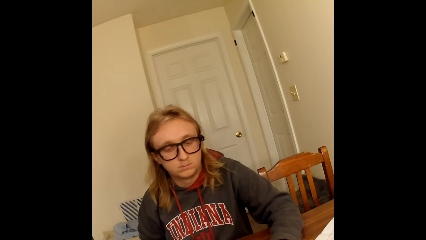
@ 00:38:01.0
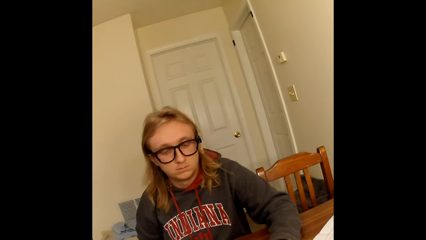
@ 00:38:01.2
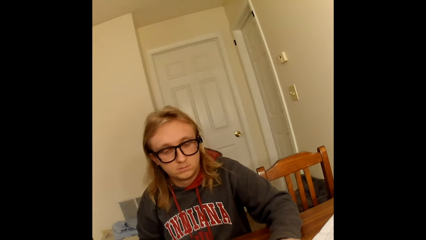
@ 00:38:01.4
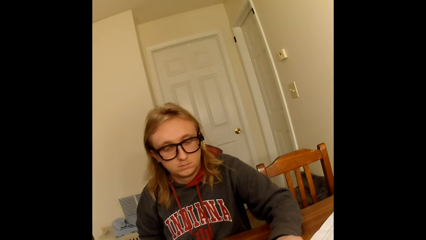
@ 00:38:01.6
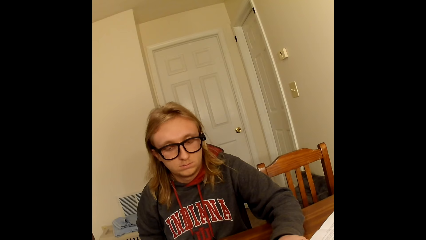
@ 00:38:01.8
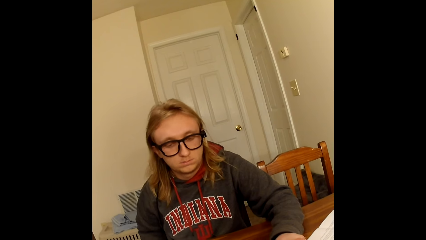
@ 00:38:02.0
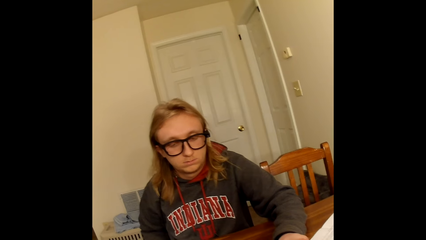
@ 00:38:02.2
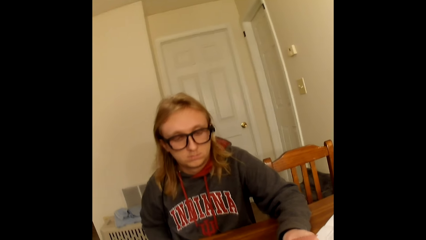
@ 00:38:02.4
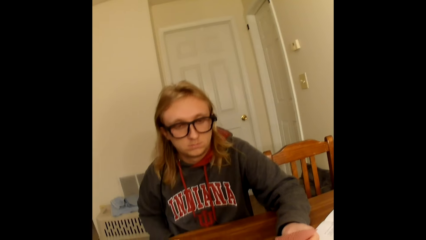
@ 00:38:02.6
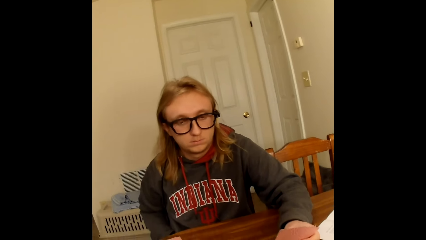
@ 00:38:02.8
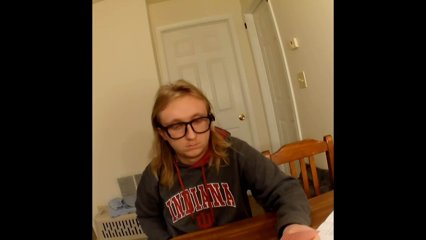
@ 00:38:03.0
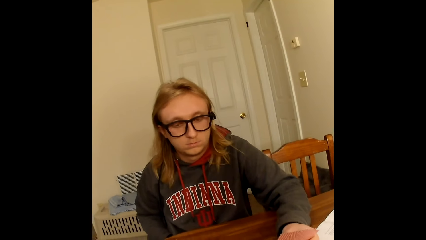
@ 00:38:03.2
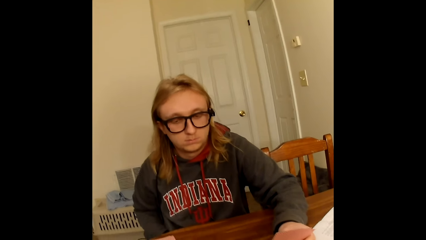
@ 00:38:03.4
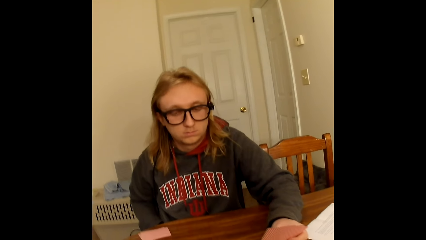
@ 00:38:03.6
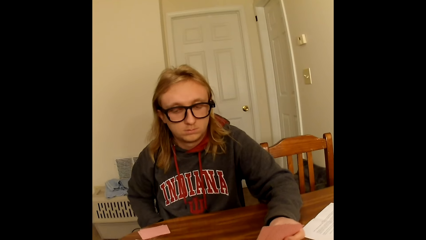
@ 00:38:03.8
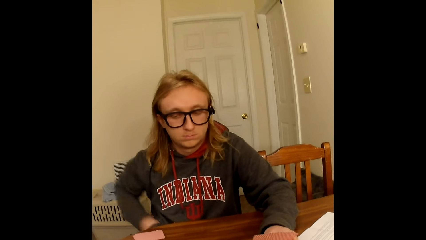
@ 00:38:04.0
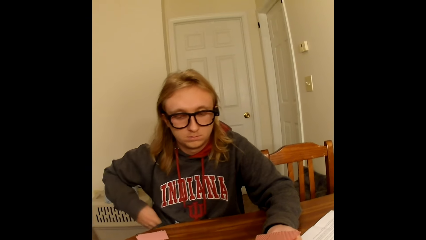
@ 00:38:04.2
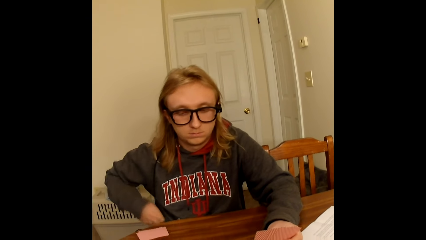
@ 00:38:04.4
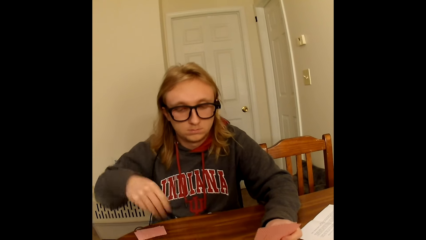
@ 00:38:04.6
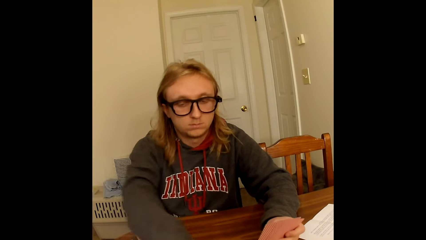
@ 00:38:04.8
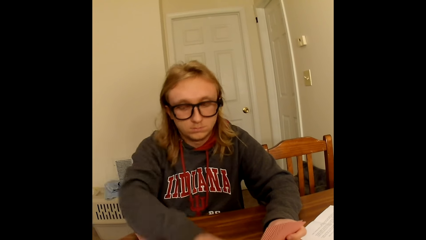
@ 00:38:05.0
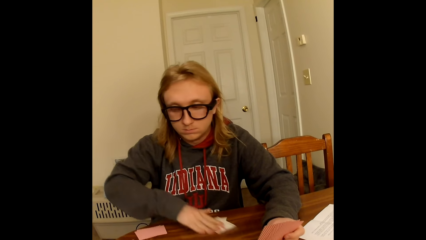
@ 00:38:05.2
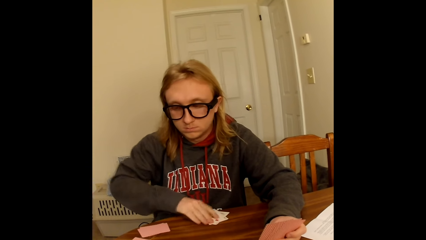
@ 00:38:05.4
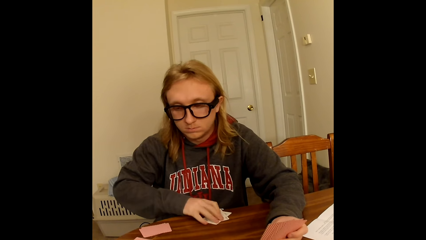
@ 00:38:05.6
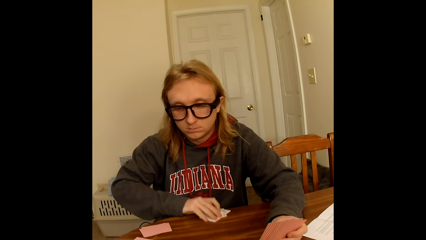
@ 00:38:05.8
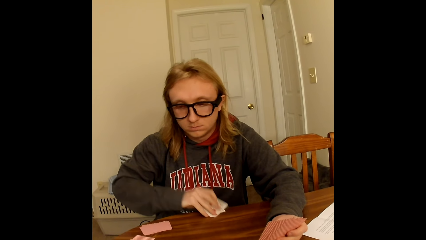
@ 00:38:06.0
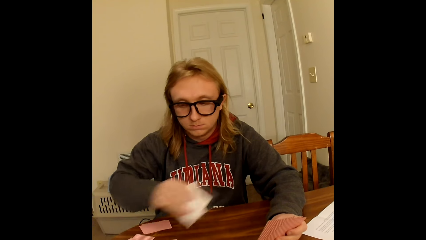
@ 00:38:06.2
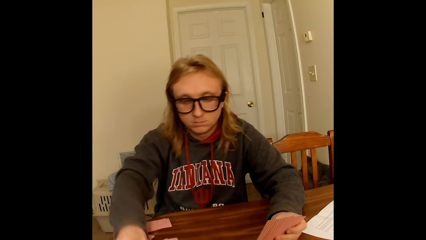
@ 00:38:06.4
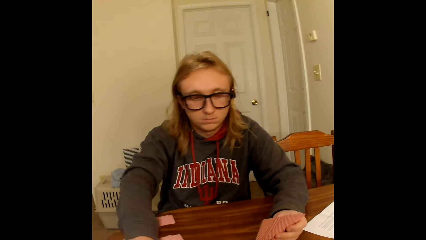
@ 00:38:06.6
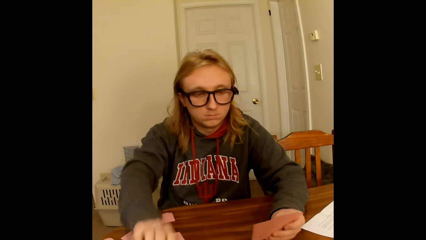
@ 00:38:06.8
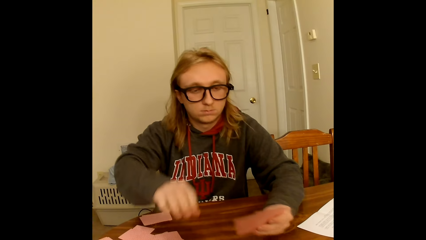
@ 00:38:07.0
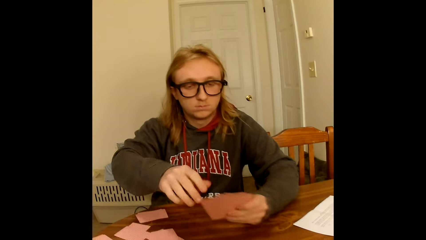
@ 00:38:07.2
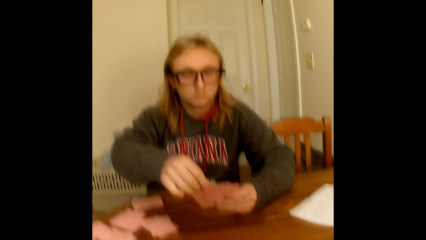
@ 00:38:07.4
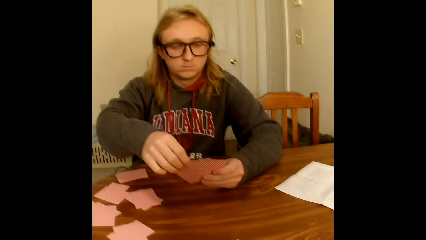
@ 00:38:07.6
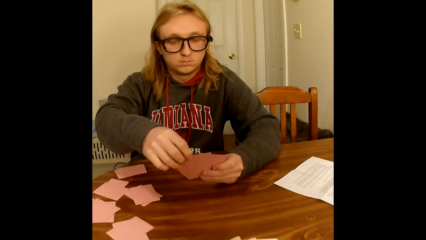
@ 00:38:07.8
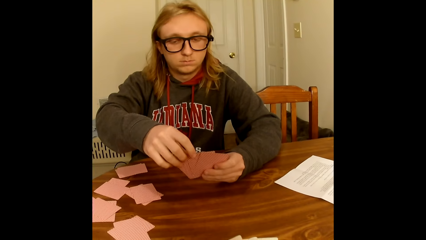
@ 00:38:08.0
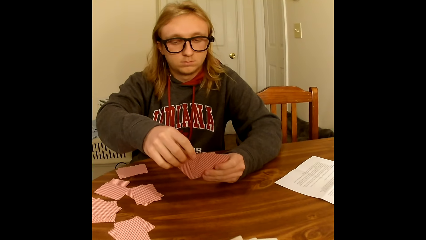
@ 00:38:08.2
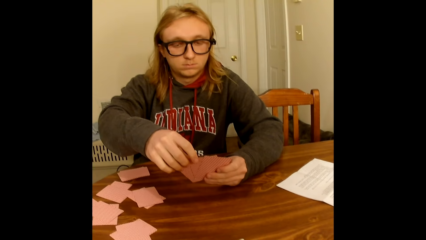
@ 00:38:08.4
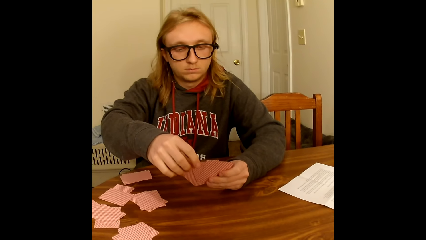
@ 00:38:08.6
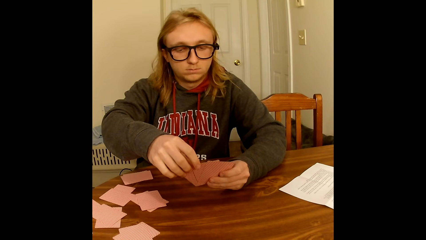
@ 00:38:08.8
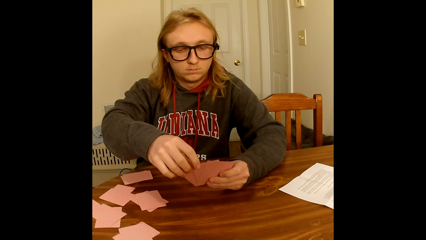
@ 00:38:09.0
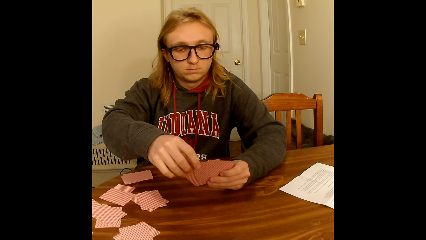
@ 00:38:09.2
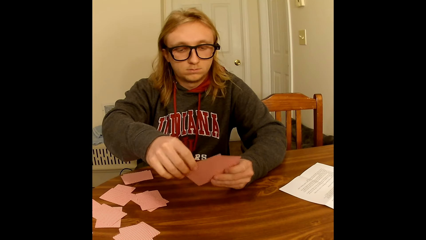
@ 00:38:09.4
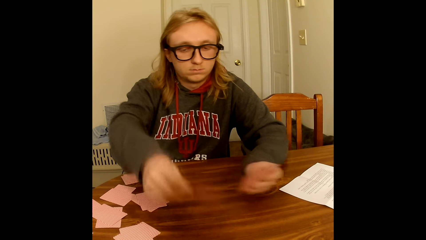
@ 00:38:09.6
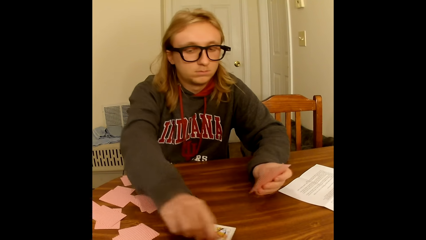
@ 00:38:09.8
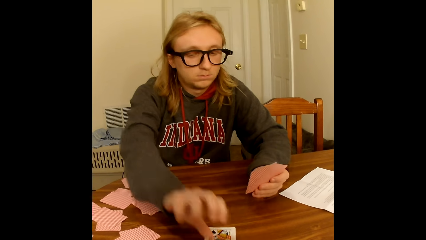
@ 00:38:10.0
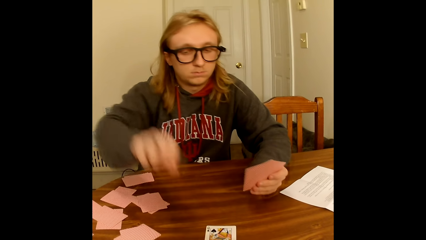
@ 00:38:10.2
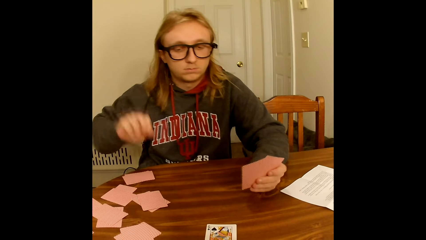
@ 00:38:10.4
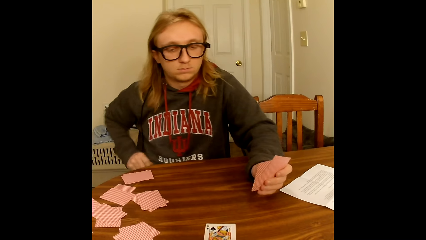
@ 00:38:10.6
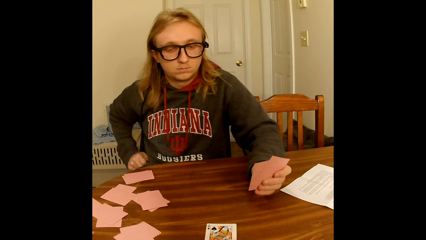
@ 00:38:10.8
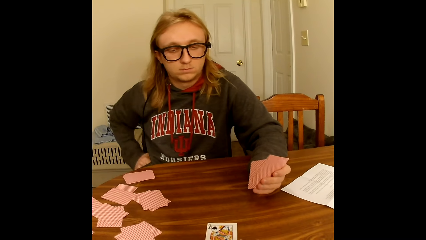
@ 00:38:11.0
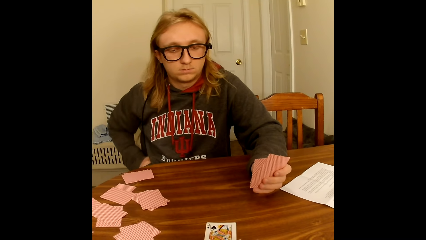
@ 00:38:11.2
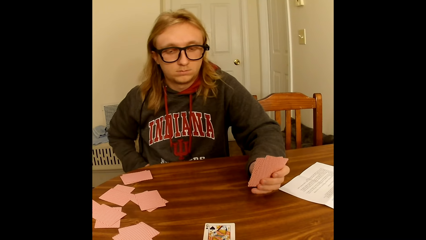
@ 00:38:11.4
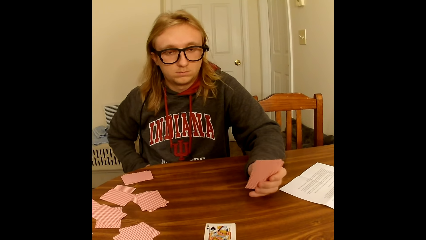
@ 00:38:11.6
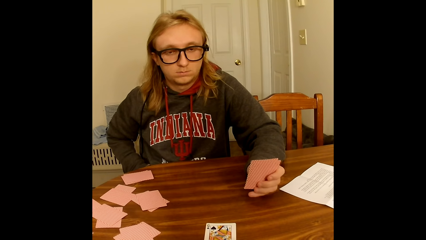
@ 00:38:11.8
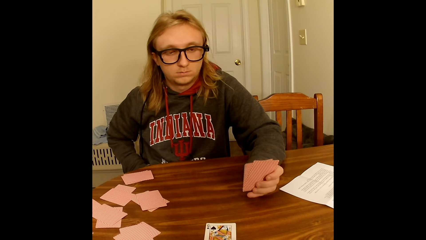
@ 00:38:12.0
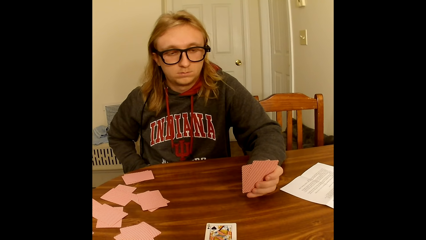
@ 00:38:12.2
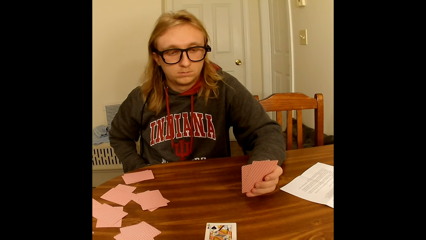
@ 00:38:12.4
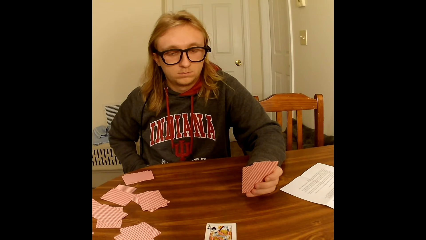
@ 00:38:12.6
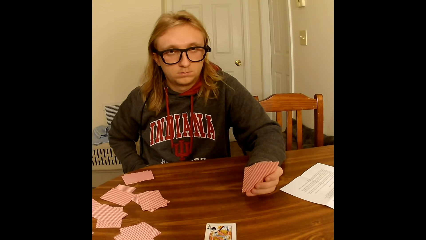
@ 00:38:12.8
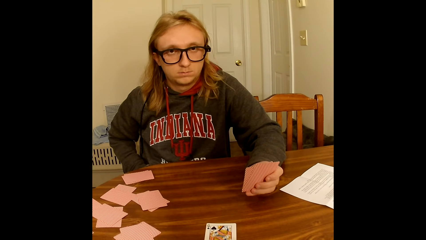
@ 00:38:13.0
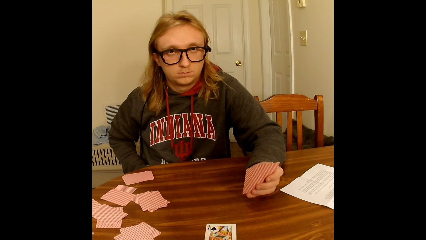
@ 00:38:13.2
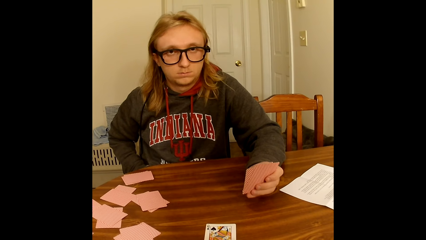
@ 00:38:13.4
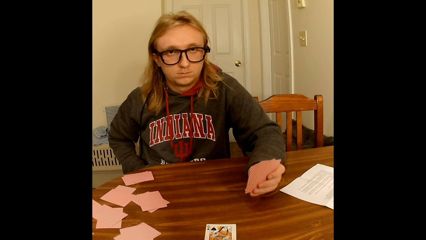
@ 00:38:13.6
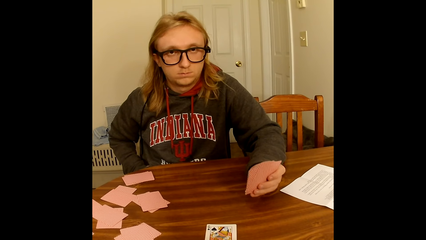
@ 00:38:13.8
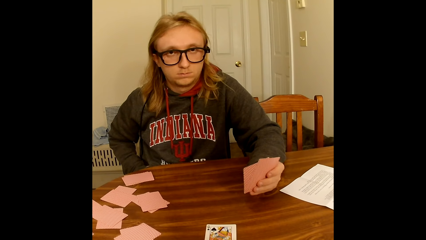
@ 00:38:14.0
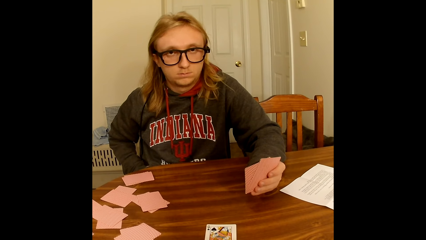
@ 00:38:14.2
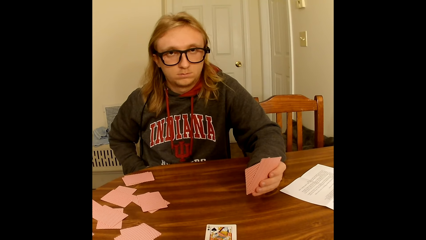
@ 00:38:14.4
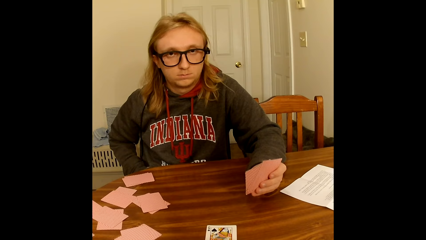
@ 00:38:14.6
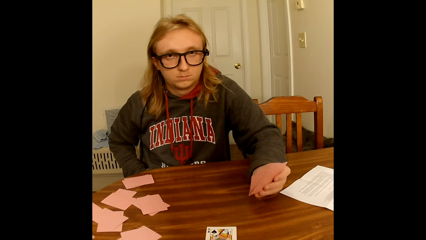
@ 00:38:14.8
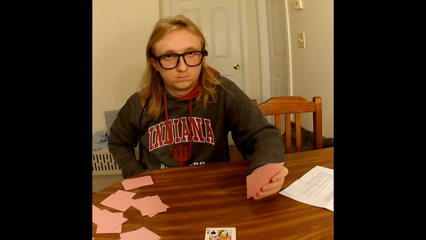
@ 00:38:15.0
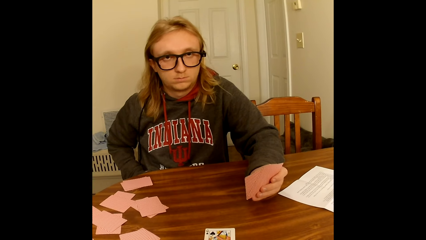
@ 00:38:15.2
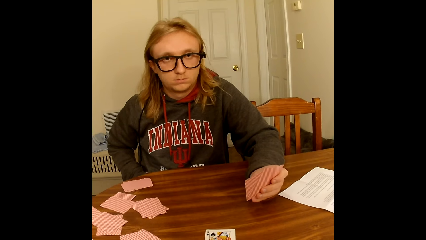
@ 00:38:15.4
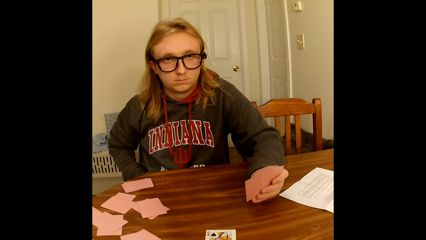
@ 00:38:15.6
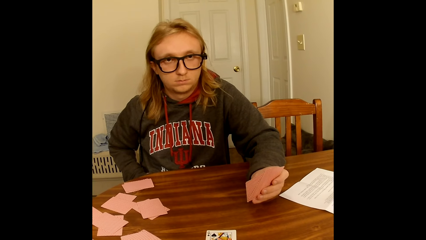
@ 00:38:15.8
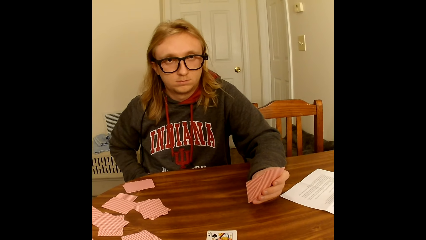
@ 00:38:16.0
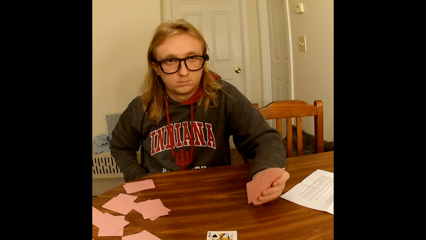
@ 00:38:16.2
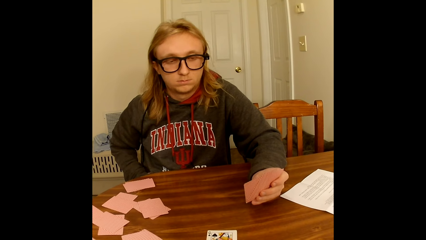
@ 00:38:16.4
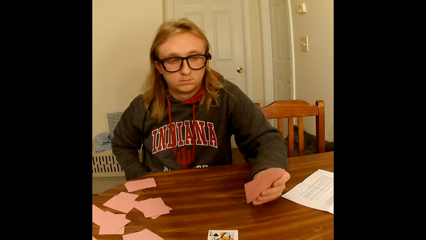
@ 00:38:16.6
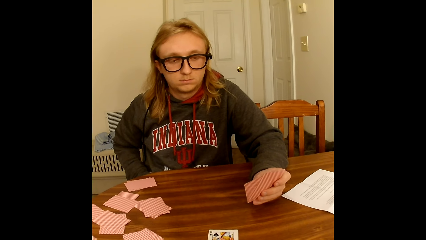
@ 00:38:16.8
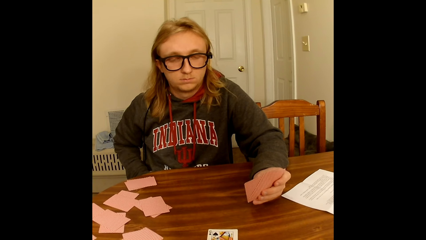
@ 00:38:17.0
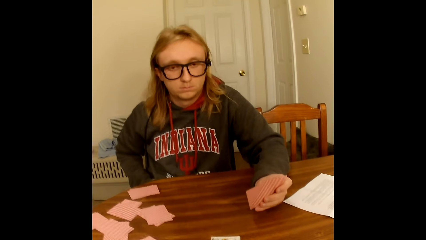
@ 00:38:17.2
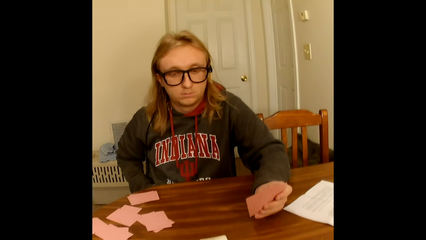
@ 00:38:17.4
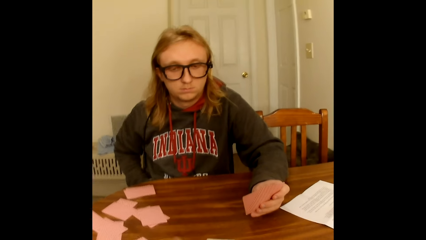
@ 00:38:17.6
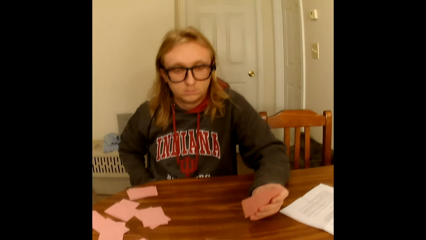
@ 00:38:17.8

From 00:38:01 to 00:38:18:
A man places his left hand on the table. The man takes two face up playing cards from the table with his right hand and places the playing cards in his right hand face down on the table. The man picks a playing card from the playing cards in his left hand with his right hand and looks through the cards in his hands. The man places the playing card face up on the table with his right hand and puts his right hand into the pocket of his hoodie.
